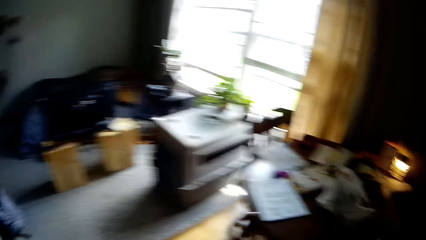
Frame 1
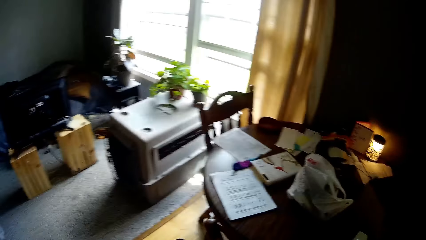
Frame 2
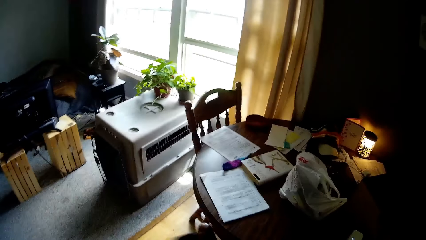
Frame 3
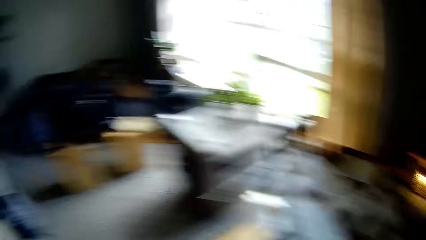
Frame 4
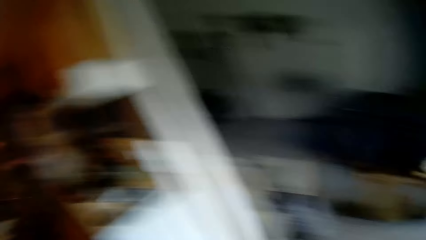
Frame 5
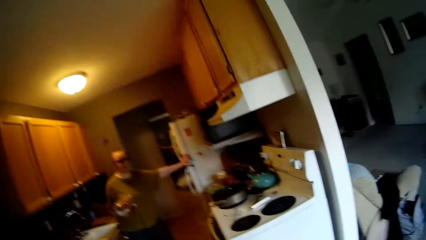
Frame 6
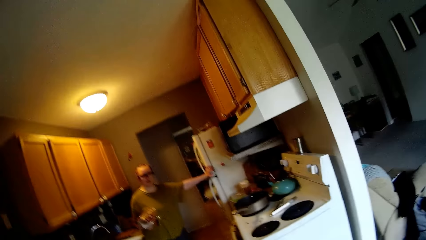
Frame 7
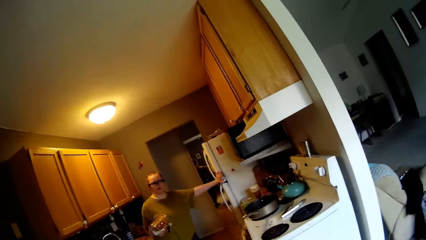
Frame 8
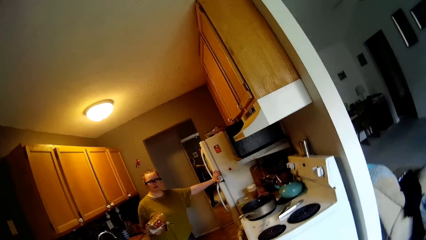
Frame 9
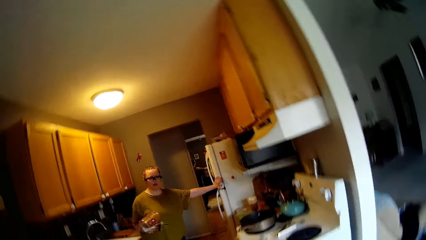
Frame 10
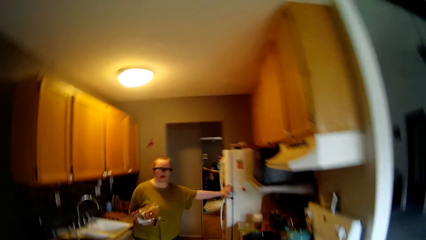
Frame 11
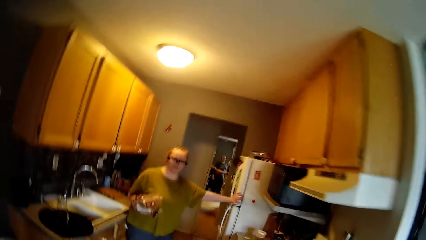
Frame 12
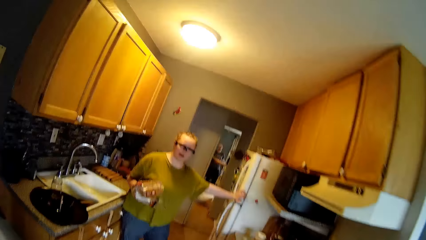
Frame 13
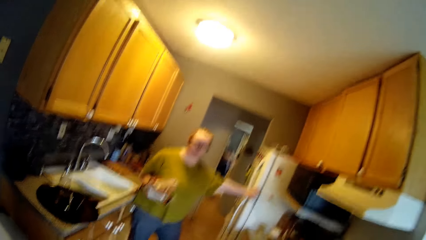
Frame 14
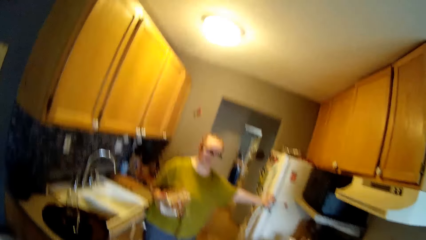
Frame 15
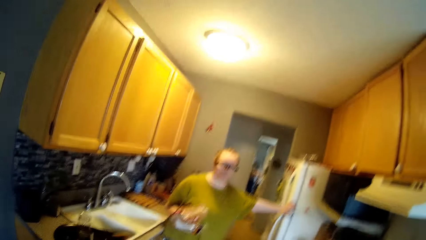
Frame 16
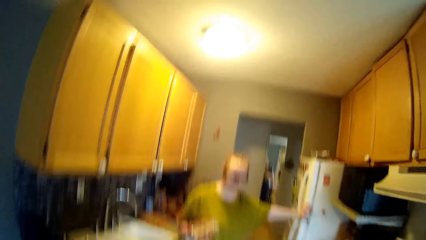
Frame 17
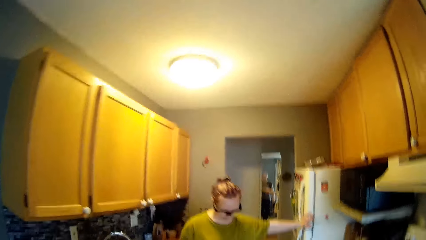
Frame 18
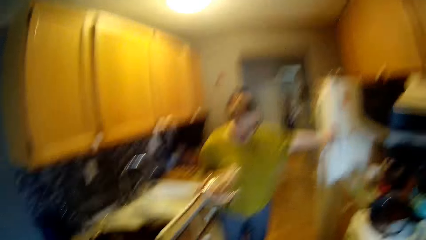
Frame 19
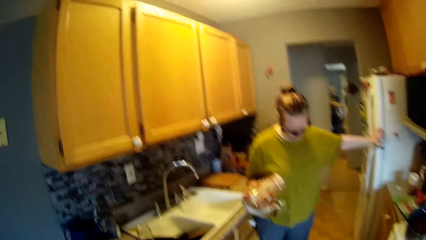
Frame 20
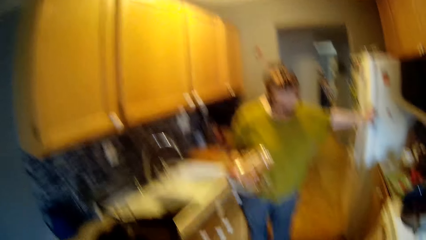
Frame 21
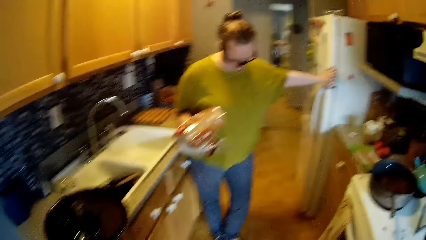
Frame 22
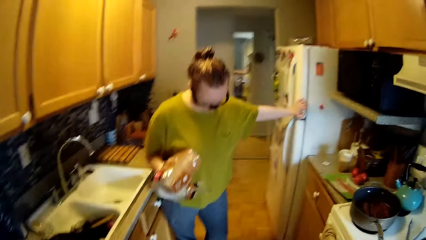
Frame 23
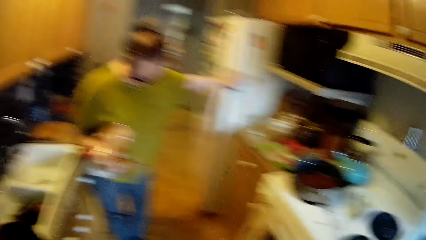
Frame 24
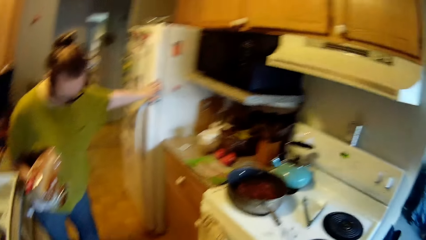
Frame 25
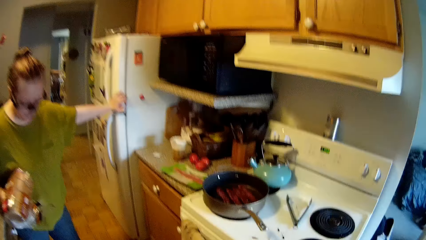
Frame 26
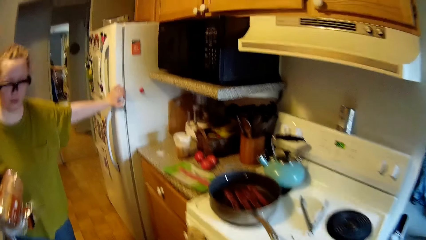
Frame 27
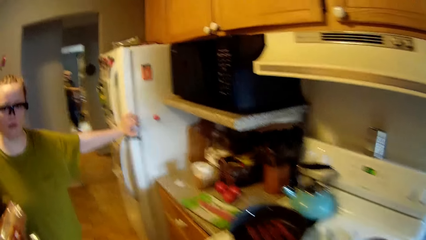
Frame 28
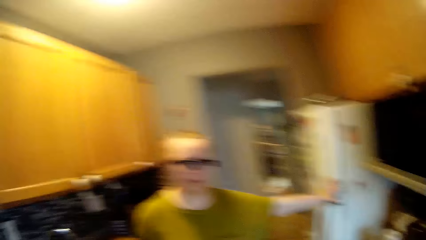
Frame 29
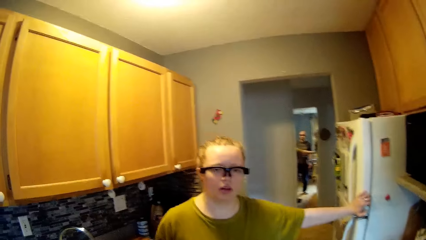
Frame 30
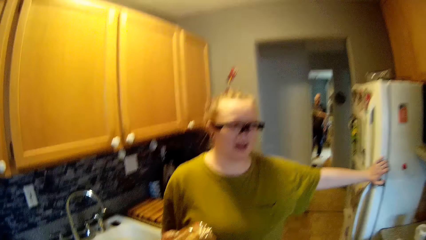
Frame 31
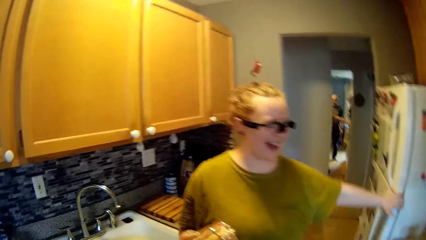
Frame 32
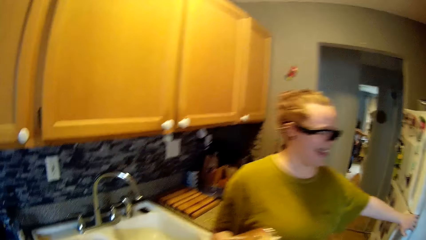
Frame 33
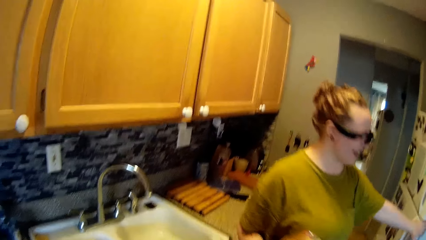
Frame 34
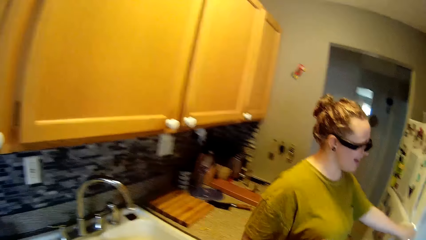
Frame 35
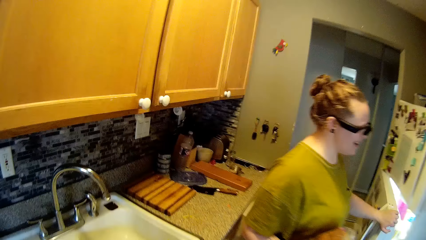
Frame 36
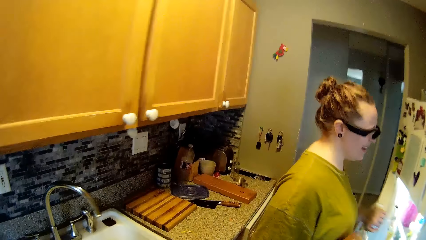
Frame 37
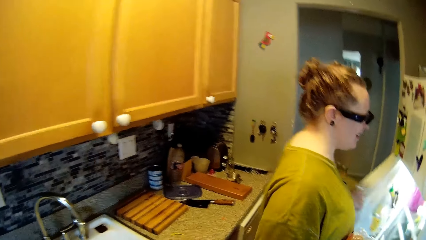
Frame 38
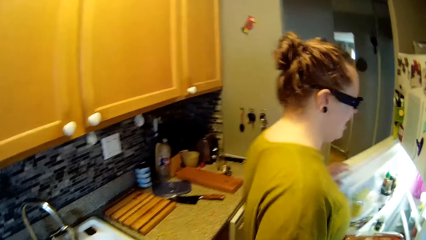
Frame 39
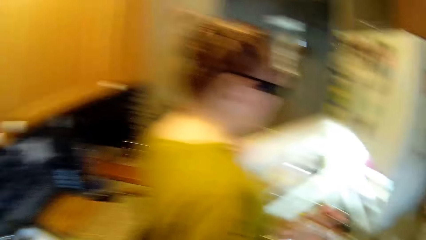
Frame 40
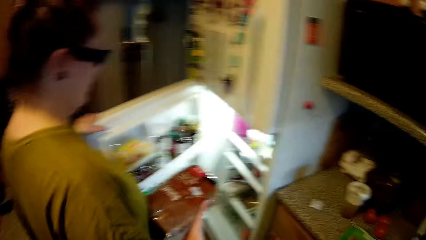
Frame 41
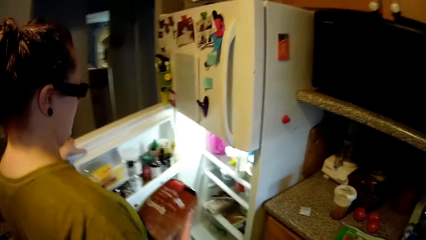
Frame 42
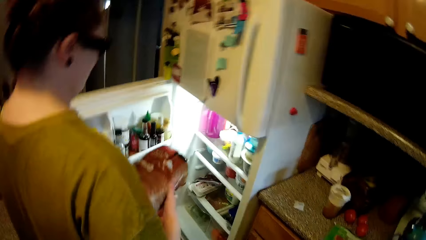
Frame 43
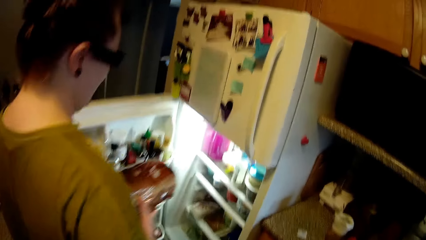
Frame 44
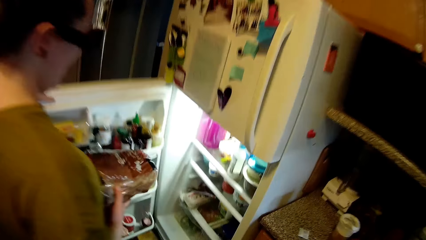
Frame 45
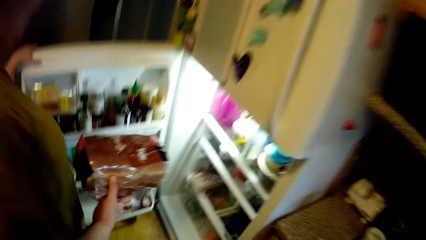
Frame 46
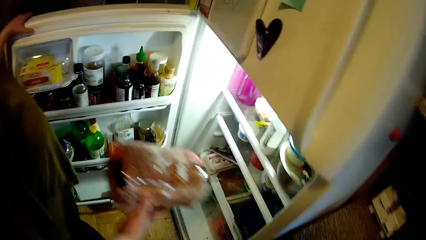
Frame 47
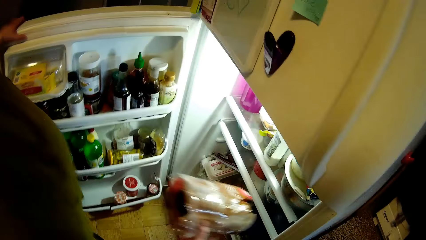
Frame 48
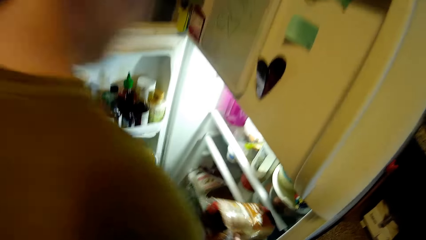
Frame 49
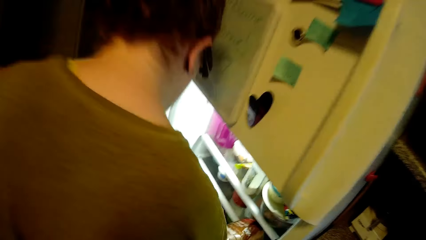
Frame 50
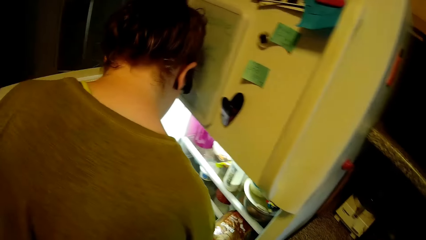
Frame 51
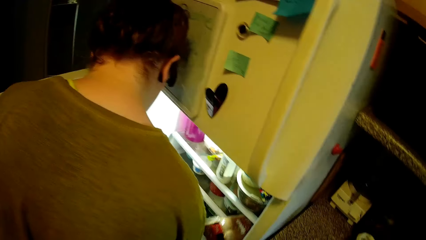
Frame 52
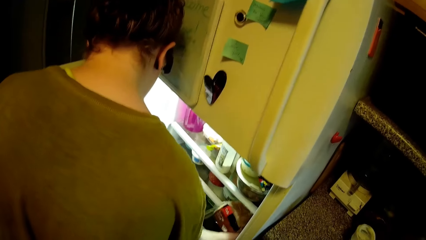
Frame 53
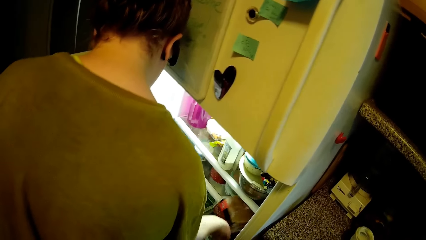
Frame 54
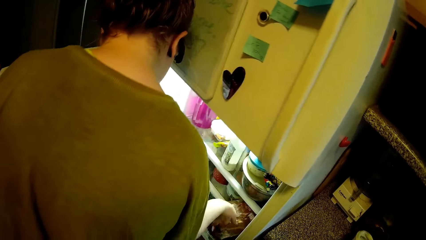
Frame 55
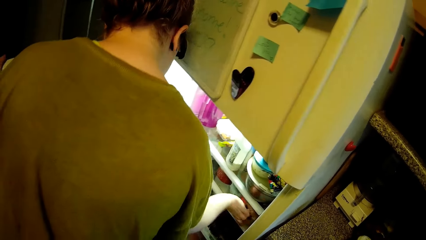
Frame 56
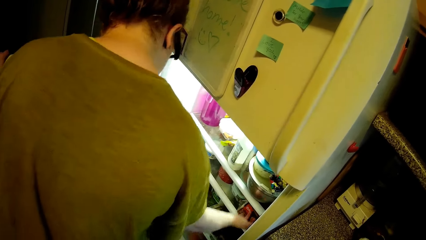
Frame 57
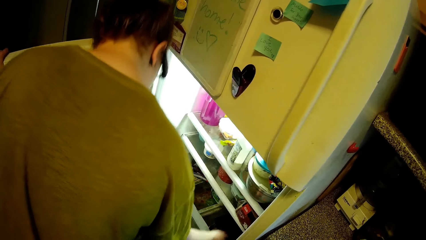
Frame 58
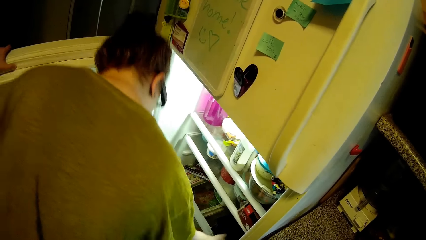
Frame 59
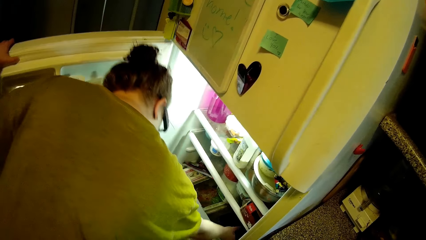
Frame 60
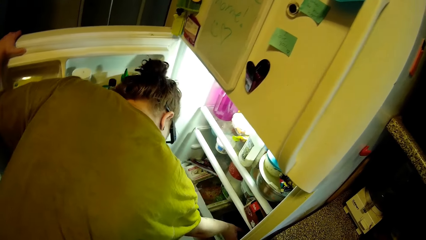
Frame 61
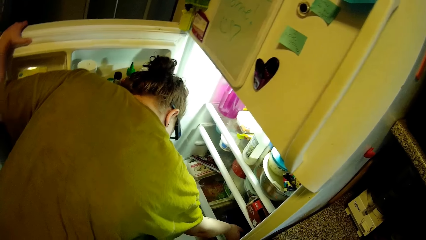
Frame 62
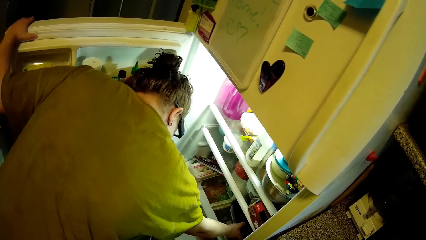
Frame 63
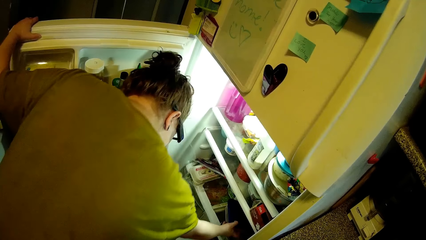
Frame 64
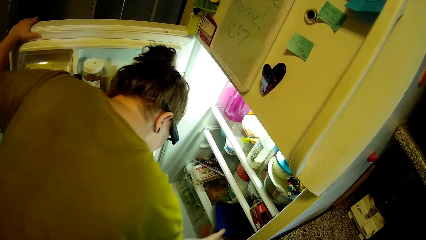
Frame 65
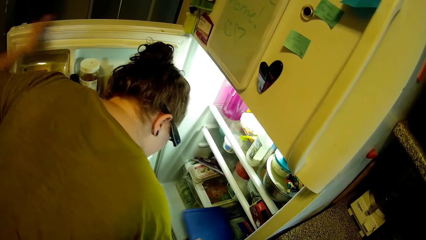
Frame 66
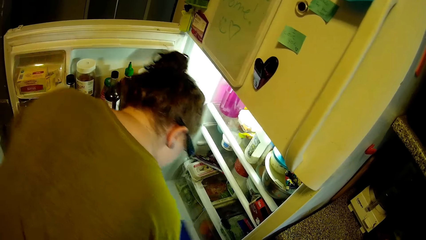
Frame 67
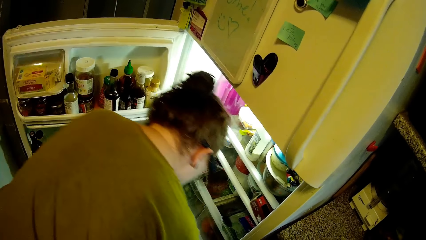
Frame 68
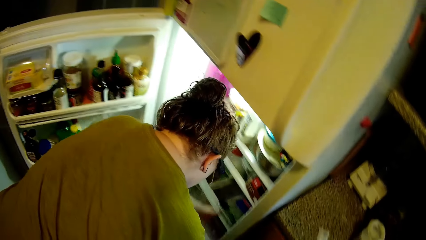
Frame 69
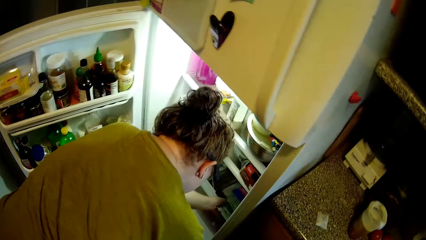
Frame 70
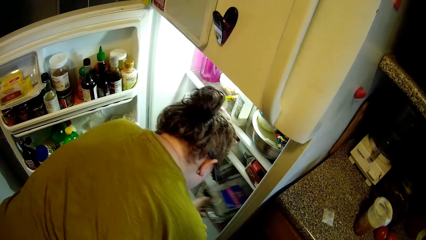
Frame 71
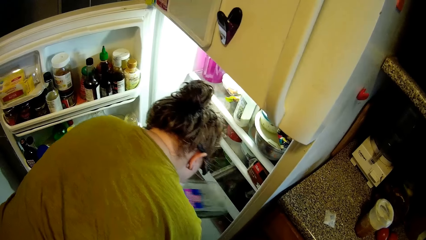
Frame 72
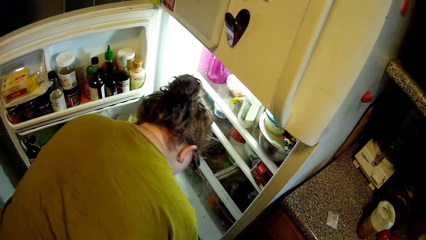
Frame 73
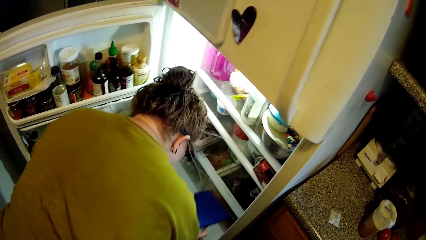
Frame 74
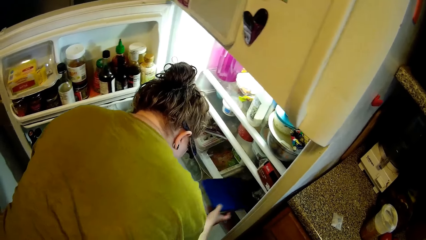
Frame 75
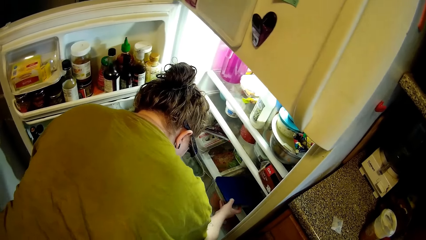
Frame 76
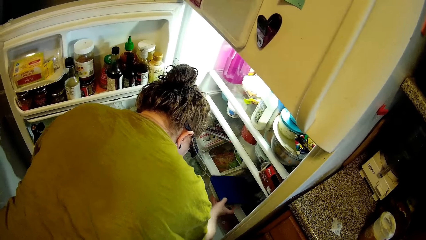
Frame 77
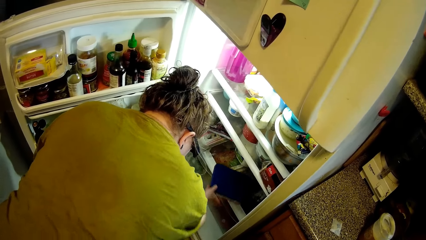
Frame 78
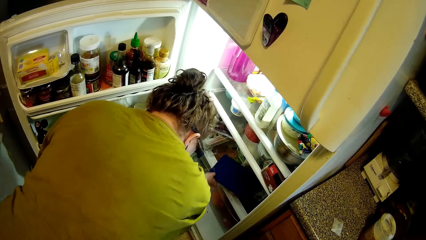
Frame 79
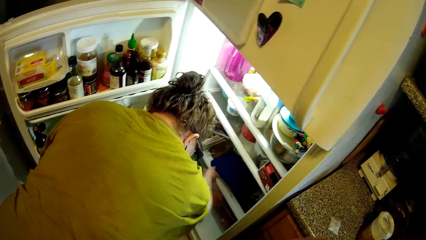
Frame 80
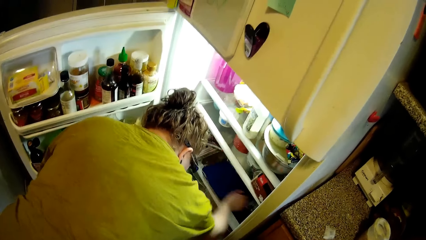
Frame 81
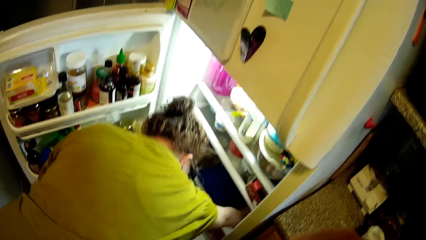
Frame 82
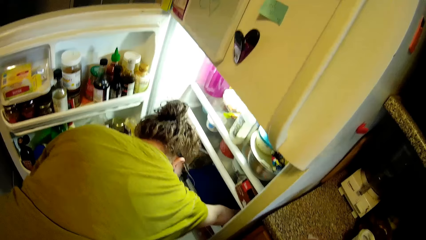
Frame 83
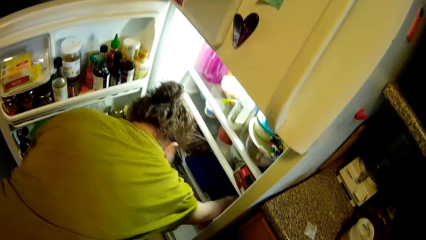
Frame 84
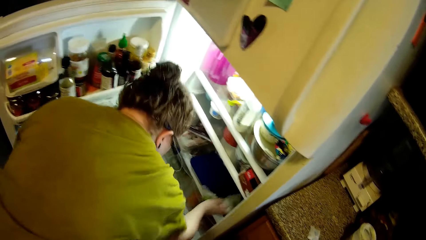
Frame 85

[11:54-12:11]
The camera wearer turns to the dining table. They walk to the kitchen. The woman opens the refrigerator with her left hand. The woman puts the loaf of bread in the refrigerator with her right hand. The woman brings out a bowl from the refrigerator with her right hand. The woman brings out a bowl from the refrigerator with her left hand. The woman returns the bowl in the refrigerator.
